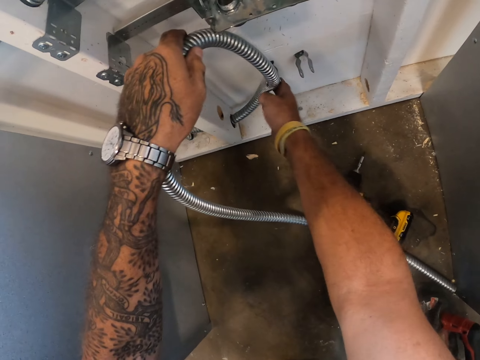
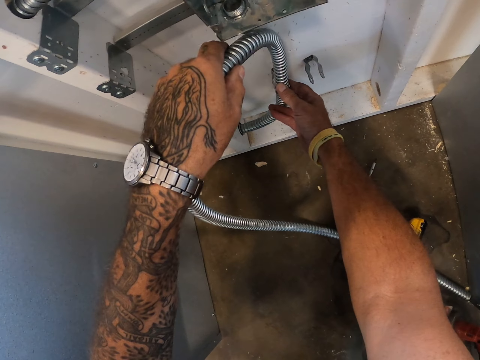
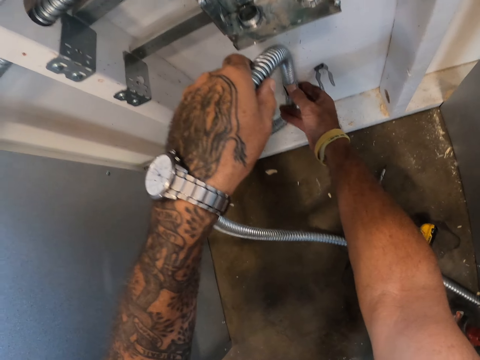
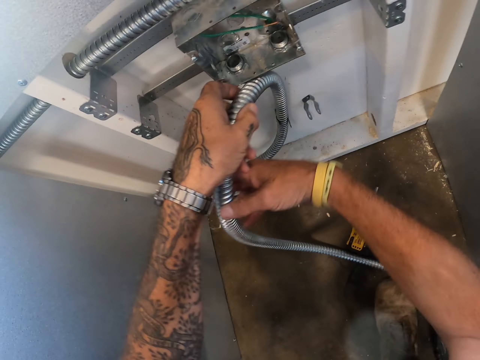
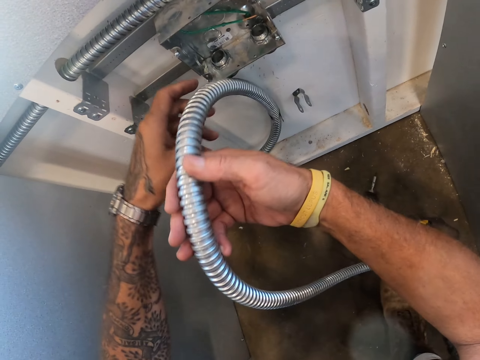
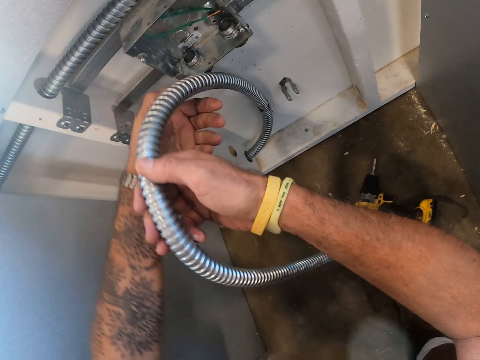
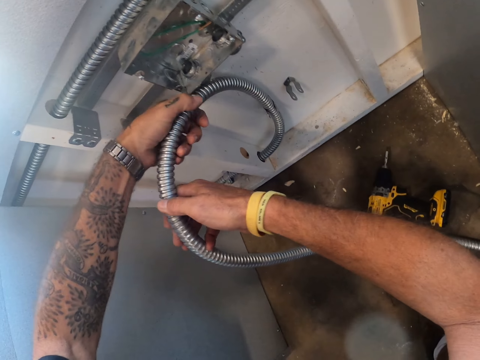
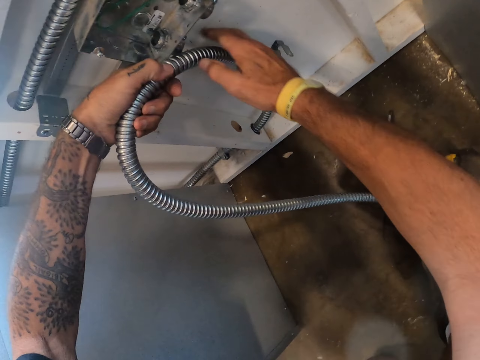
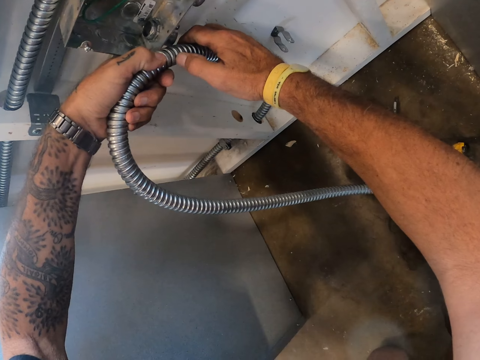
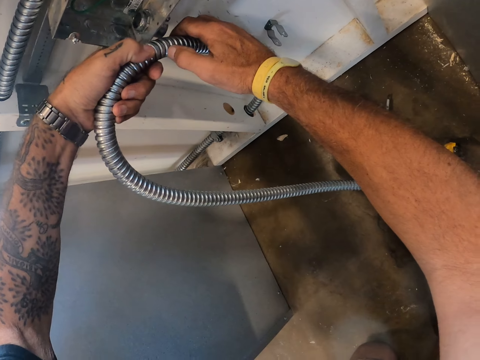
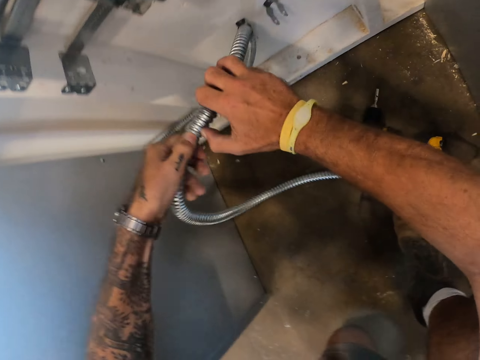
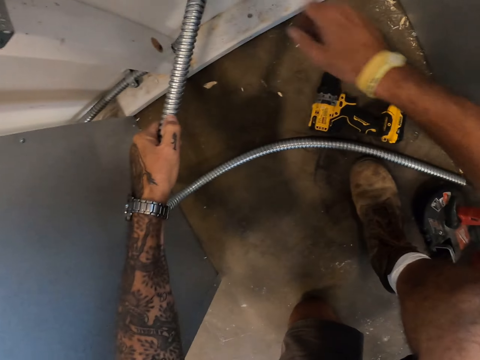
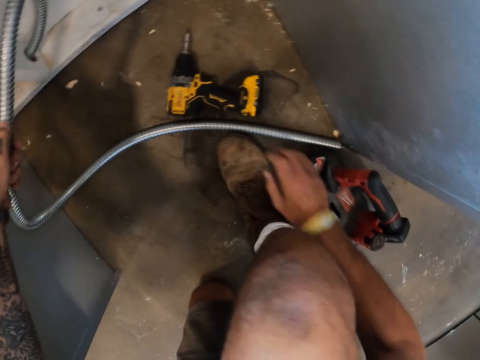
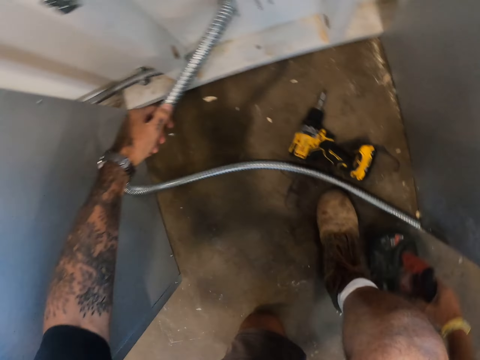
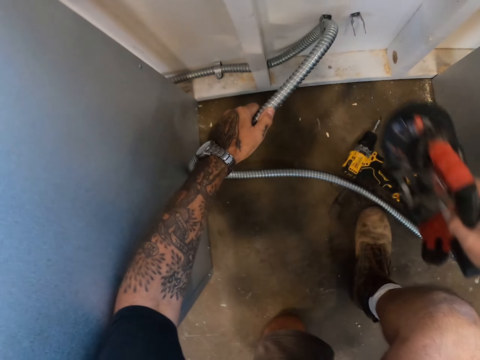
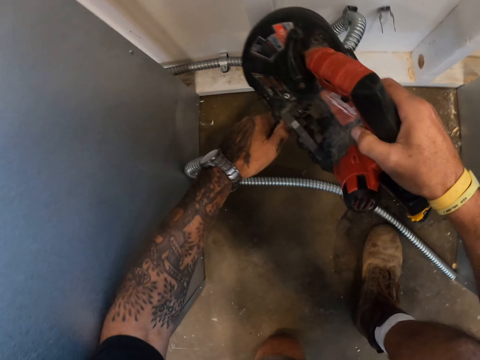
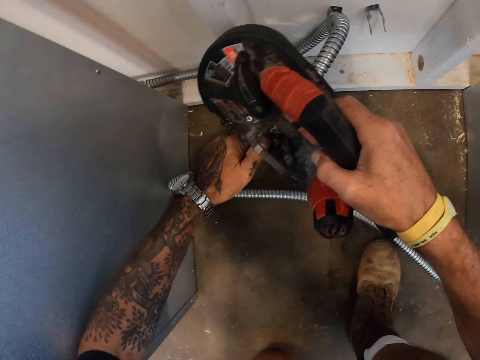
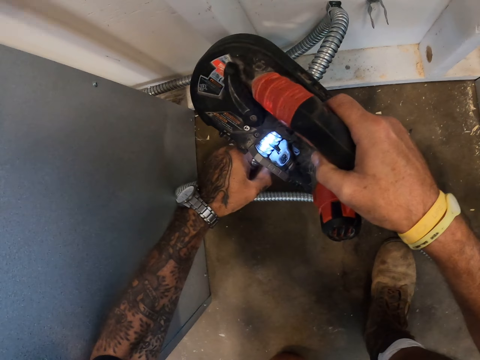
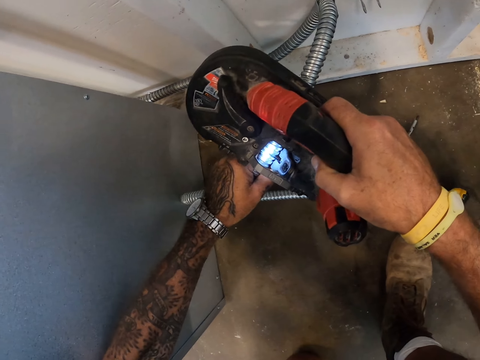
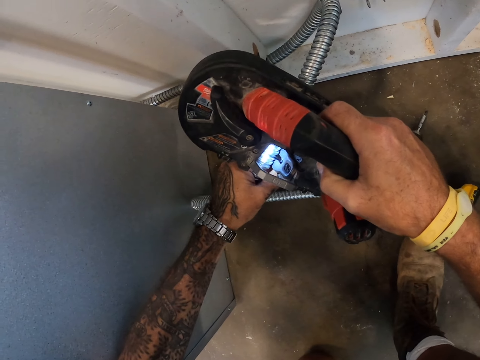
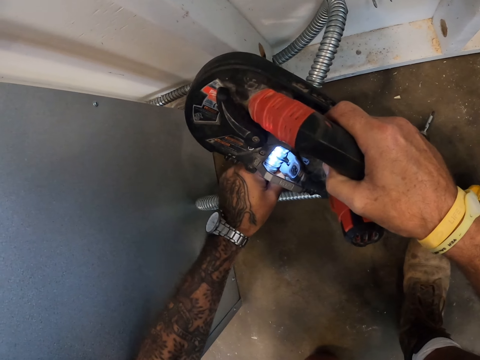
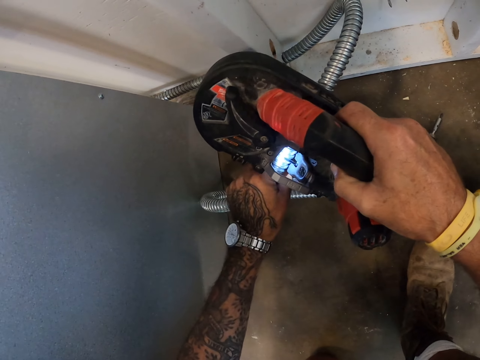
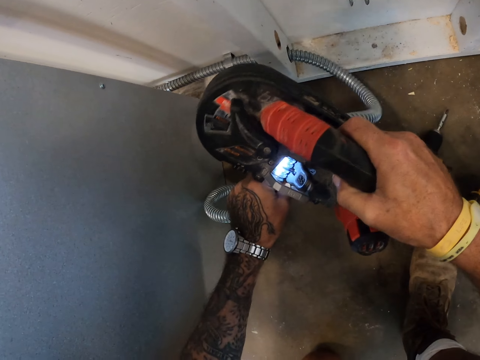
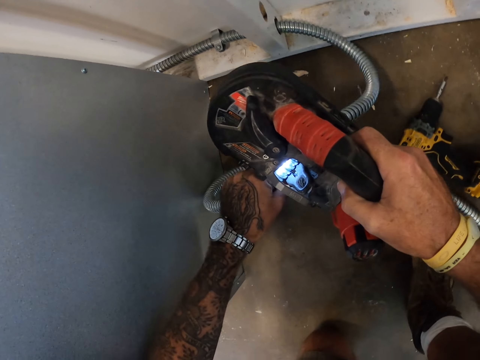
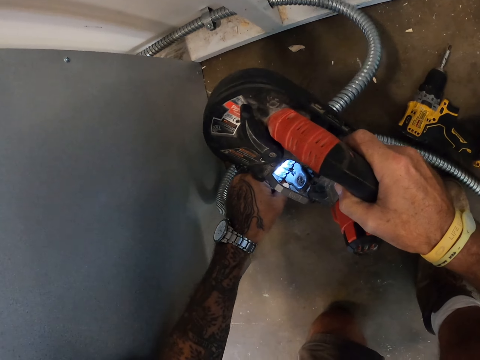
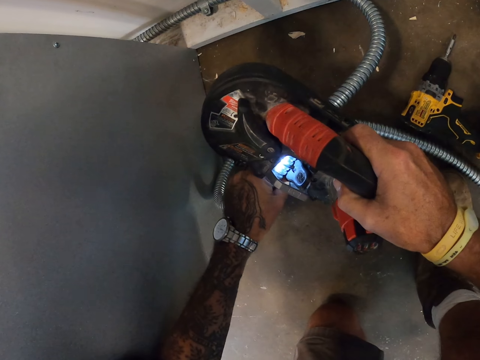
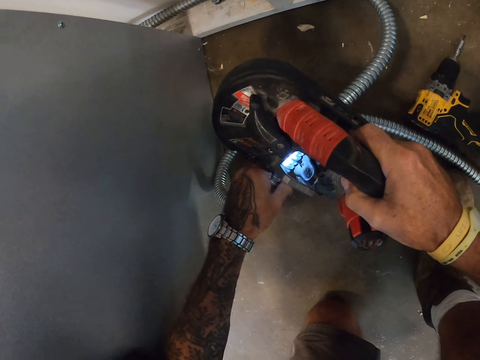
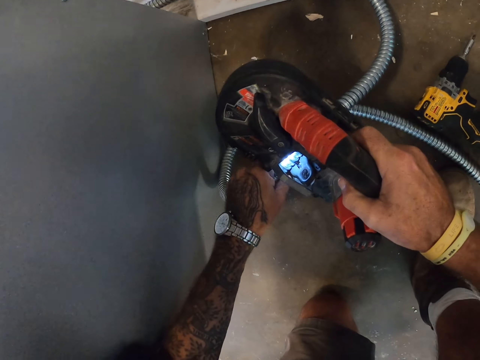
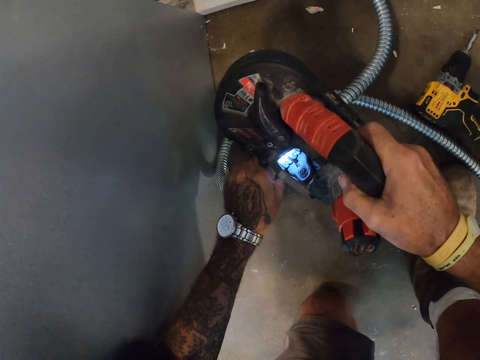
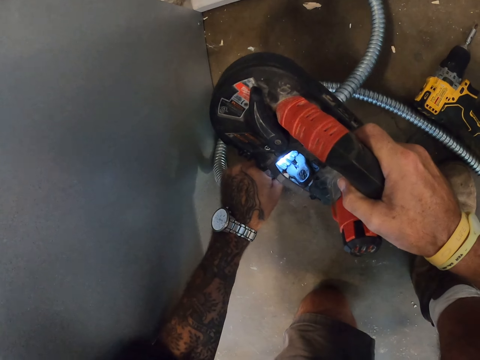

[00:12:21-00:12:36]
The camera wearer holds the kitchen steel pipe drain. They remove the right hand from the kitchen steel pipe drain. They take the electric shear from the floor. They cut the stainless pipe drain with the electric shear.

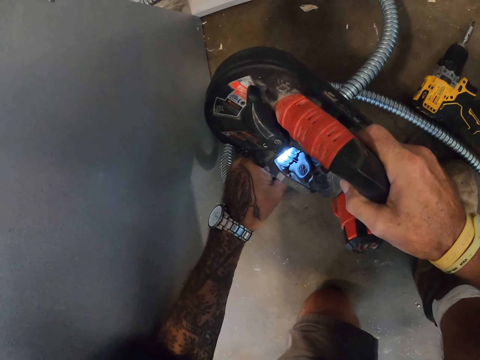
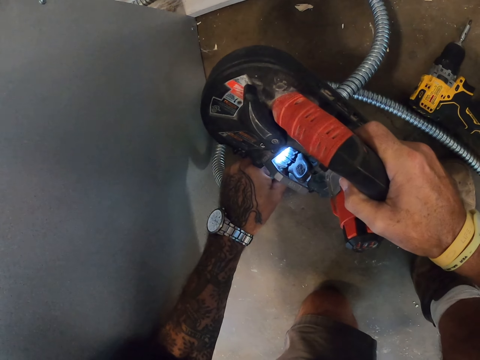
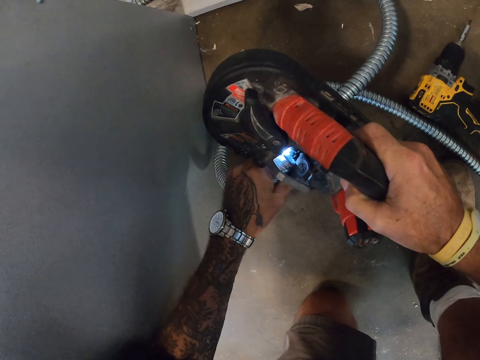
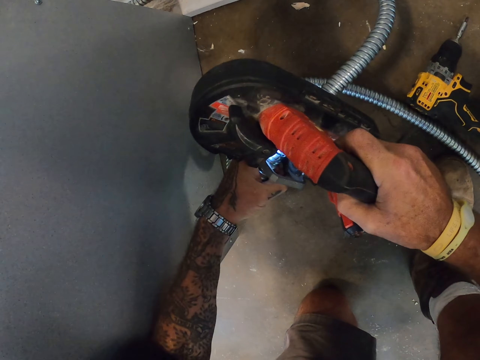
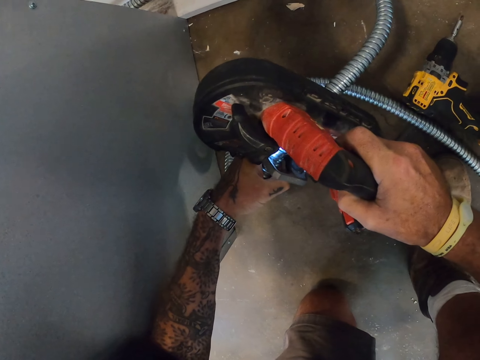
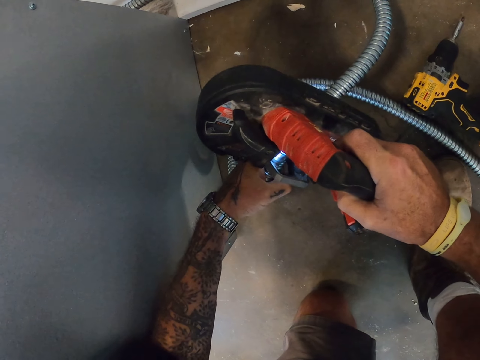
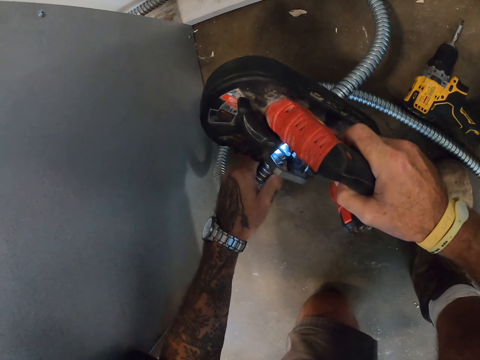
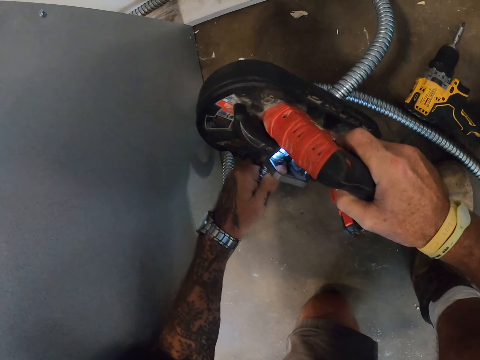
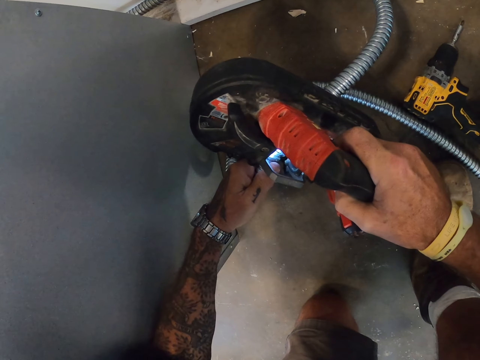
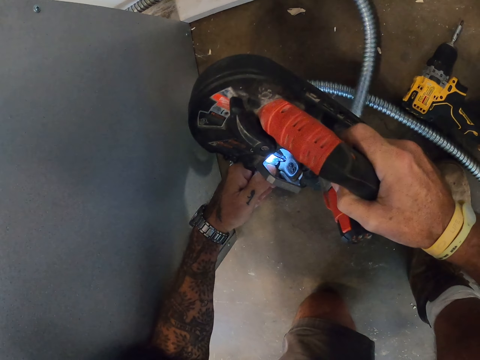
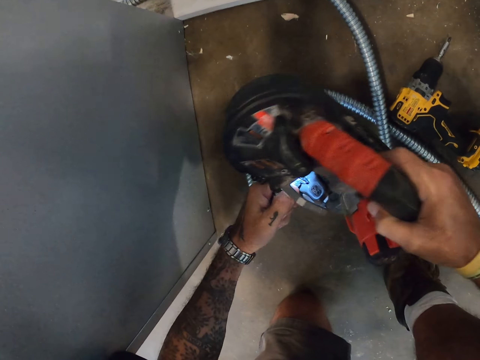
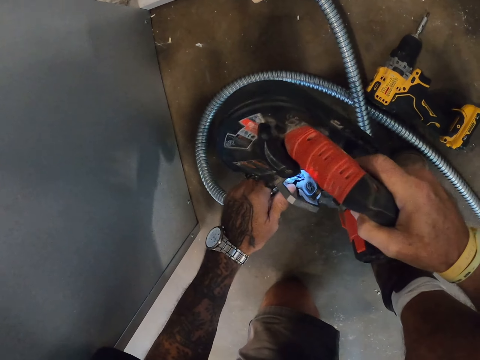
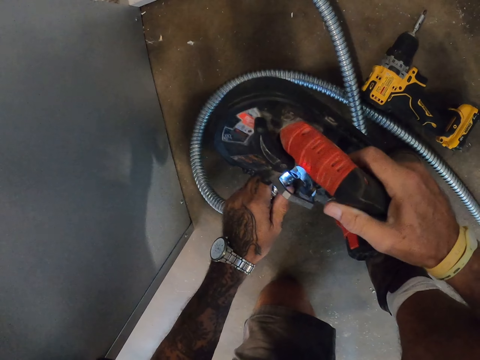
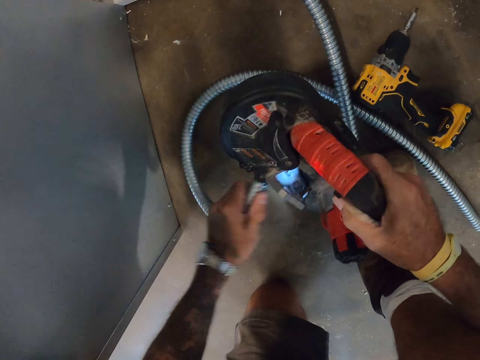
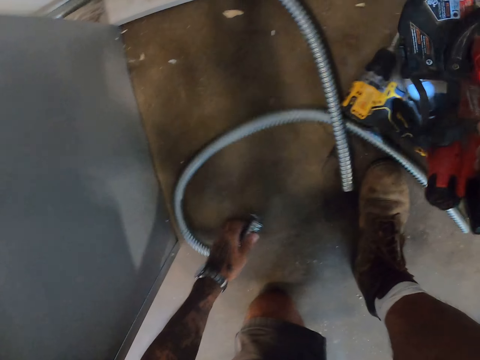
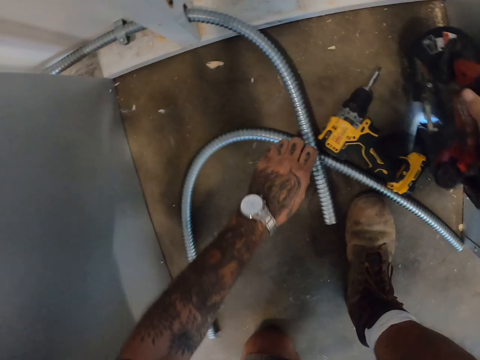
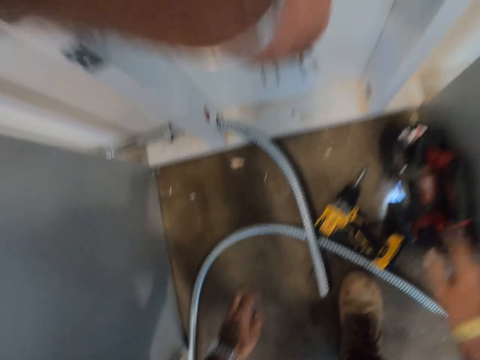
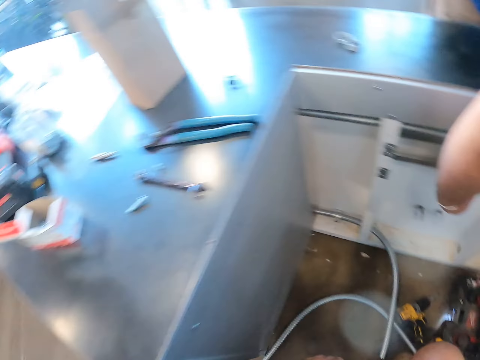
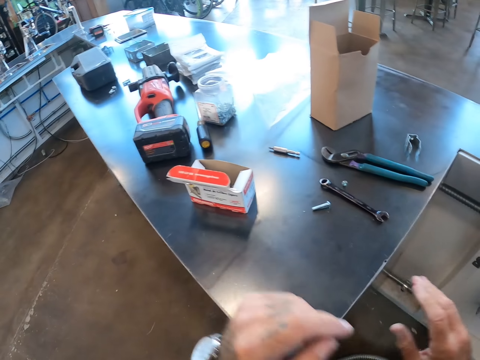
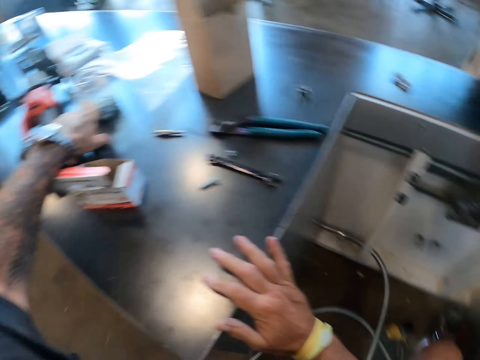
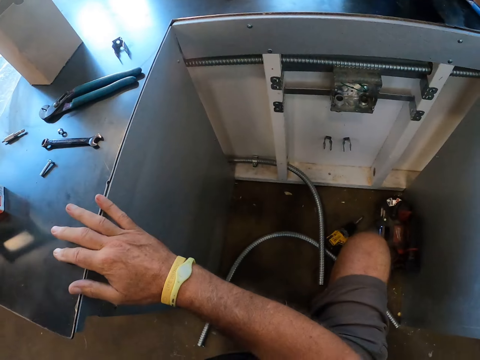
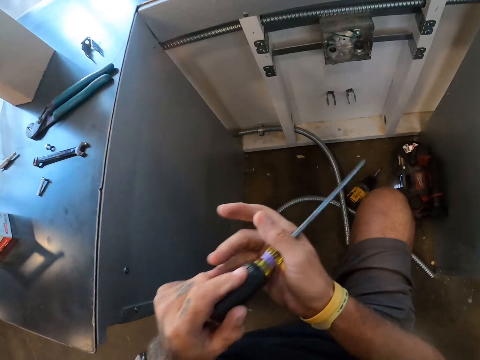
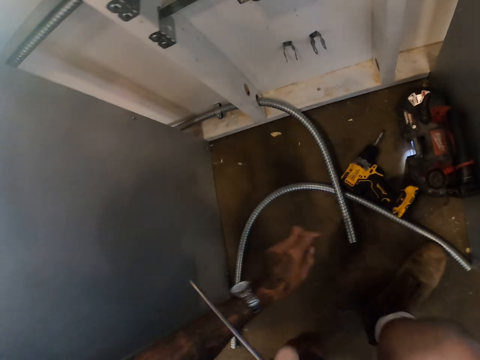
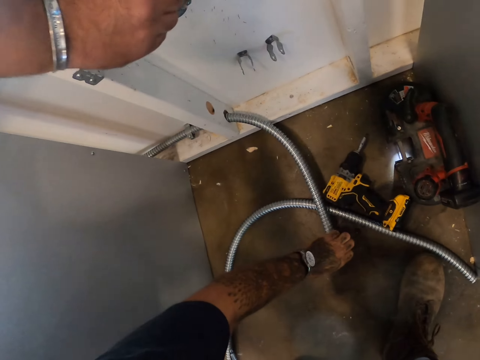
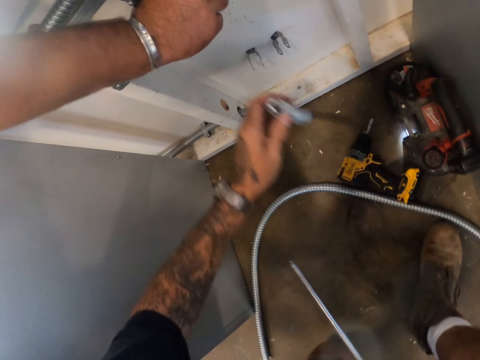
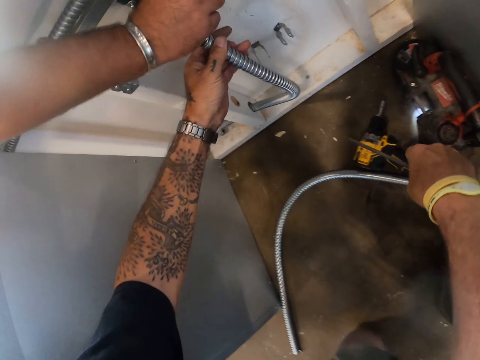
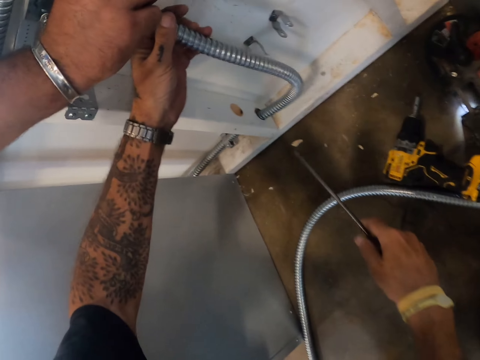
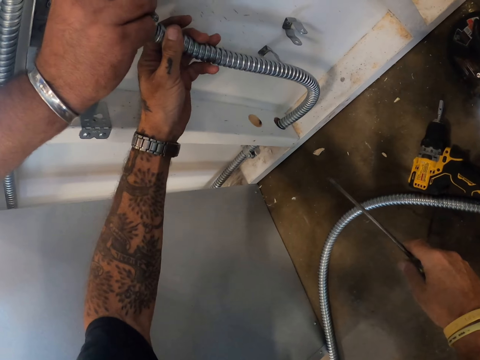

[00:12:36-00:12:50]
The camera wearer puts the electric shear down on the floor. They straighten. They take a screwdriver. They take the kitchen steel pipe drain from the floor. They hold the kitchen steel pipe drain.
